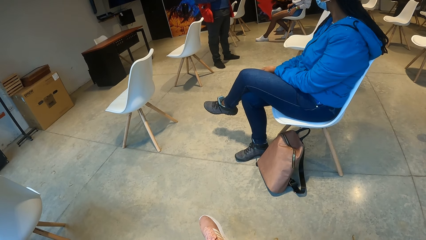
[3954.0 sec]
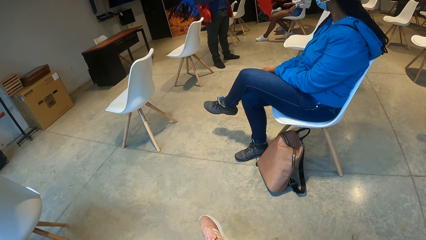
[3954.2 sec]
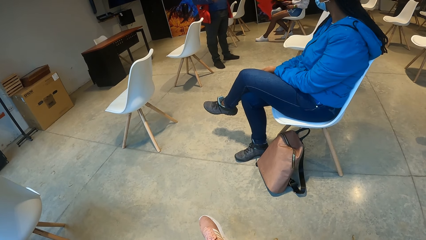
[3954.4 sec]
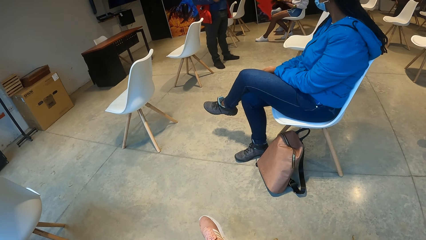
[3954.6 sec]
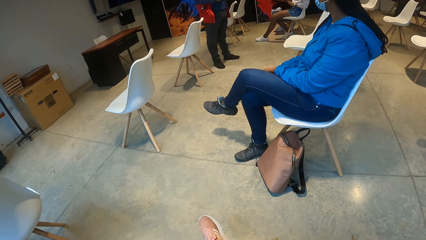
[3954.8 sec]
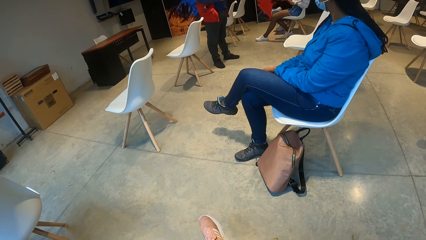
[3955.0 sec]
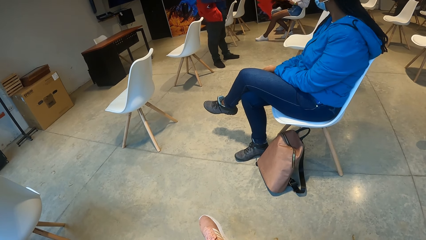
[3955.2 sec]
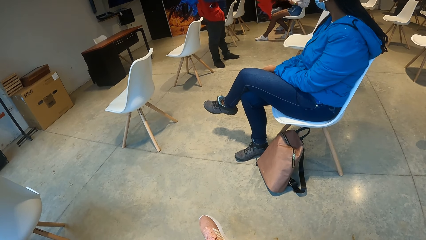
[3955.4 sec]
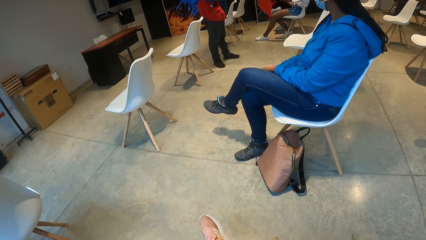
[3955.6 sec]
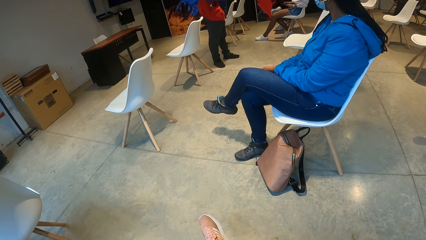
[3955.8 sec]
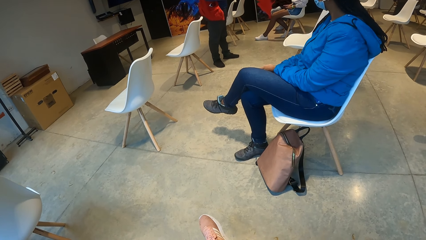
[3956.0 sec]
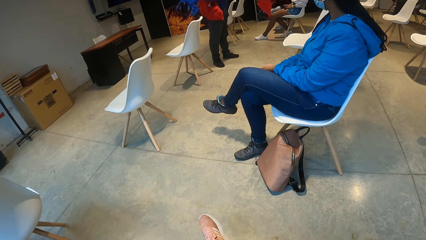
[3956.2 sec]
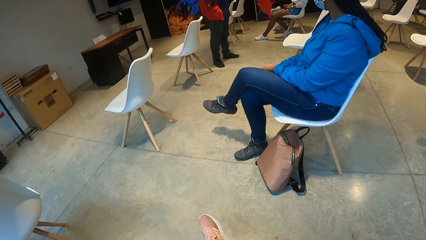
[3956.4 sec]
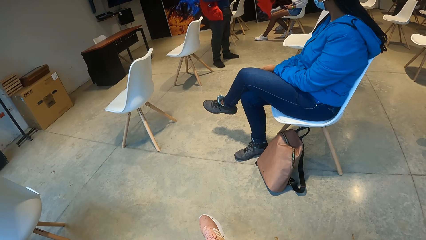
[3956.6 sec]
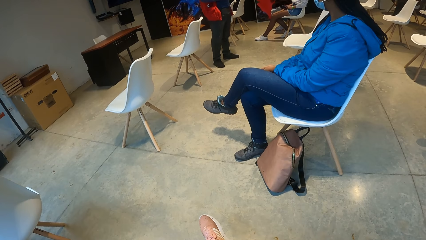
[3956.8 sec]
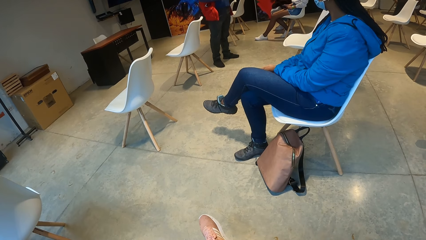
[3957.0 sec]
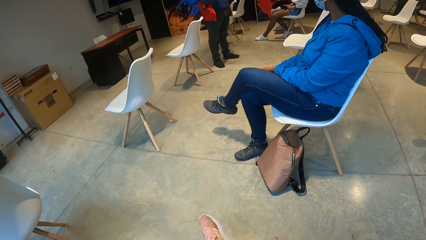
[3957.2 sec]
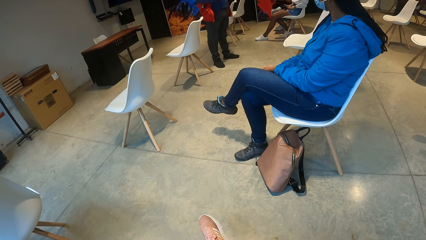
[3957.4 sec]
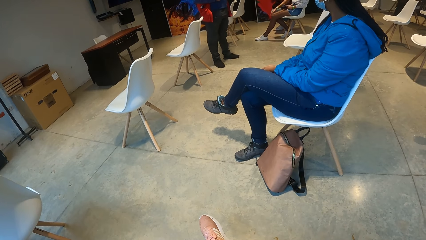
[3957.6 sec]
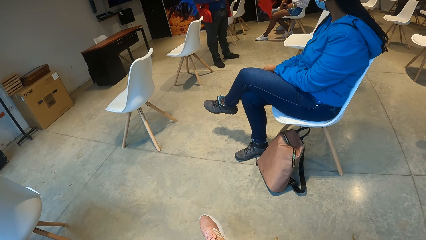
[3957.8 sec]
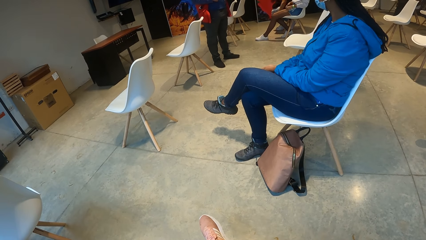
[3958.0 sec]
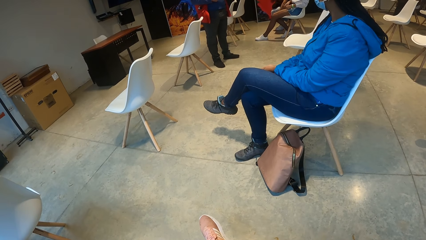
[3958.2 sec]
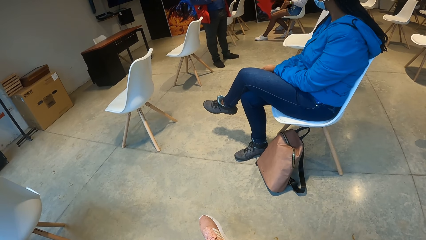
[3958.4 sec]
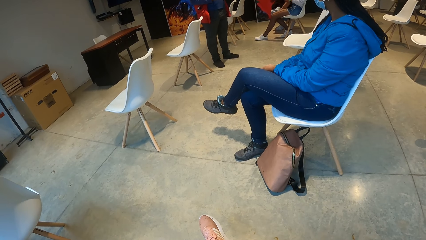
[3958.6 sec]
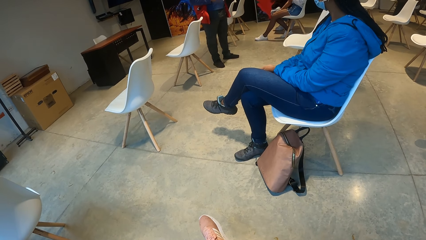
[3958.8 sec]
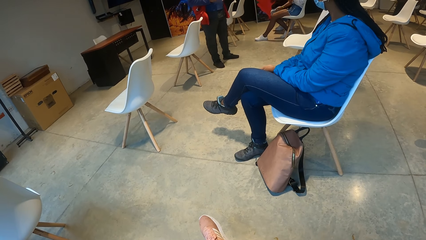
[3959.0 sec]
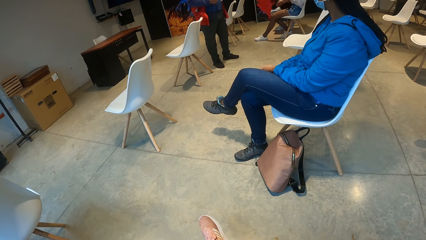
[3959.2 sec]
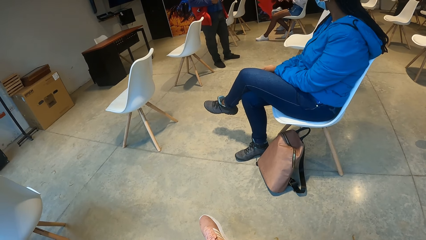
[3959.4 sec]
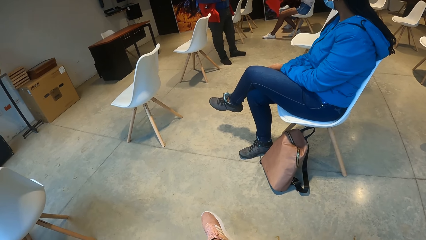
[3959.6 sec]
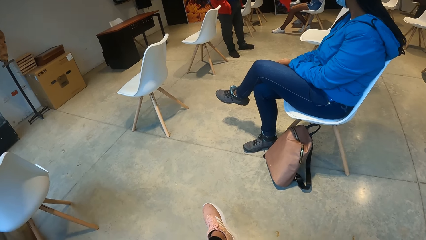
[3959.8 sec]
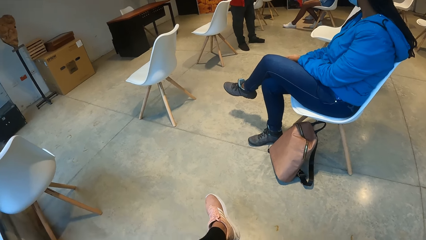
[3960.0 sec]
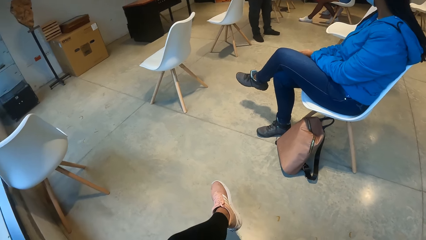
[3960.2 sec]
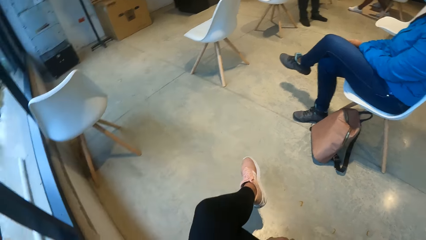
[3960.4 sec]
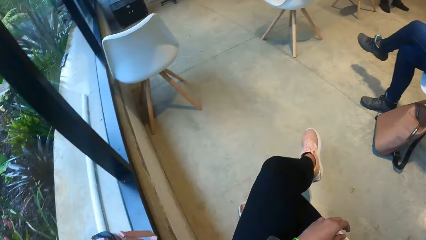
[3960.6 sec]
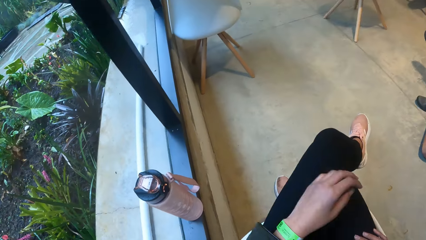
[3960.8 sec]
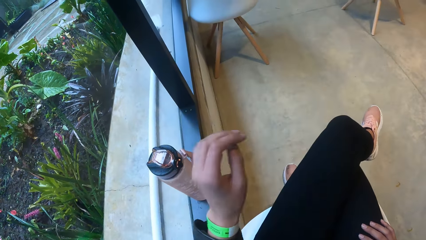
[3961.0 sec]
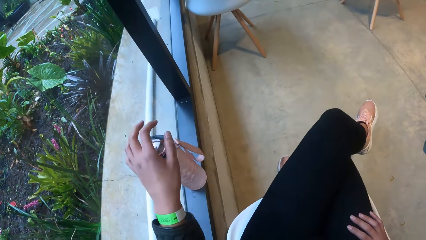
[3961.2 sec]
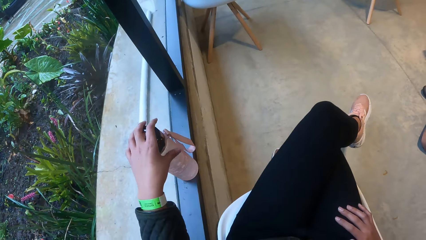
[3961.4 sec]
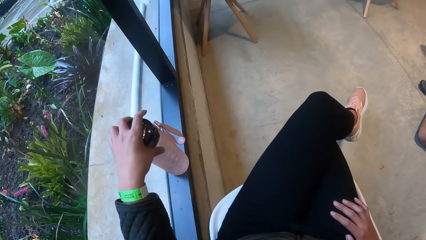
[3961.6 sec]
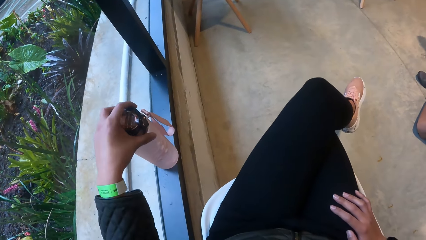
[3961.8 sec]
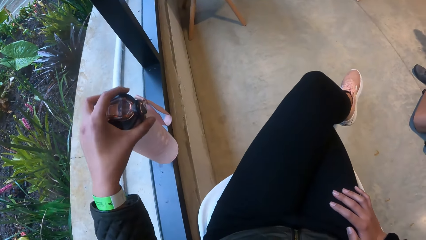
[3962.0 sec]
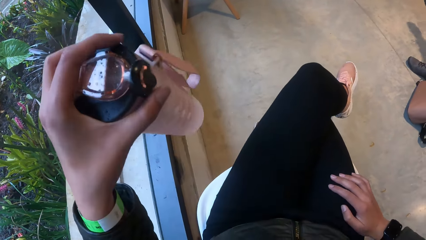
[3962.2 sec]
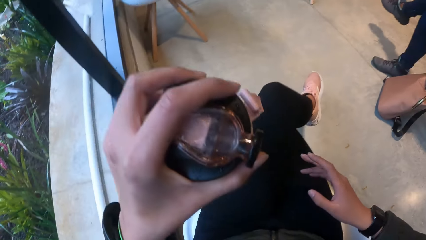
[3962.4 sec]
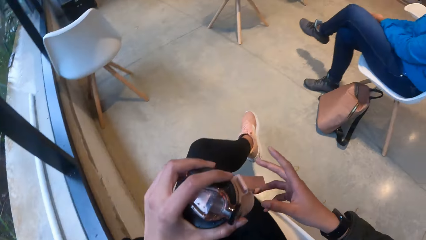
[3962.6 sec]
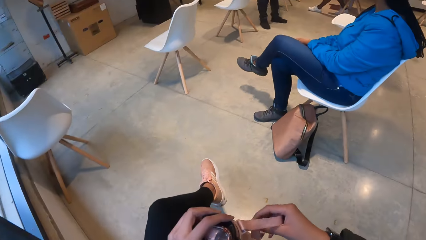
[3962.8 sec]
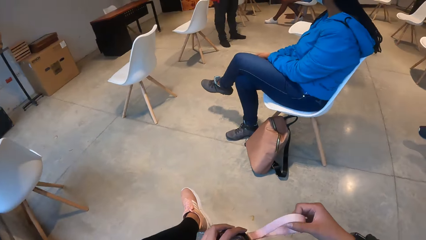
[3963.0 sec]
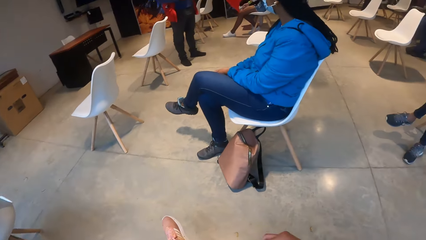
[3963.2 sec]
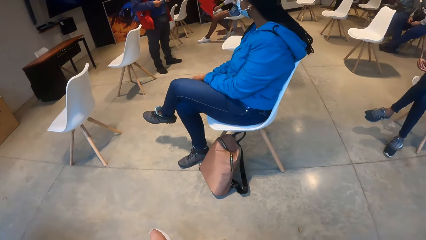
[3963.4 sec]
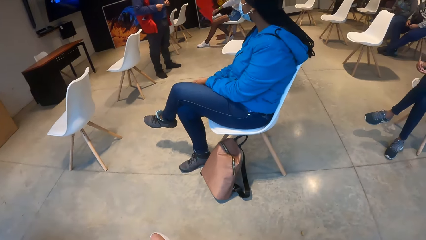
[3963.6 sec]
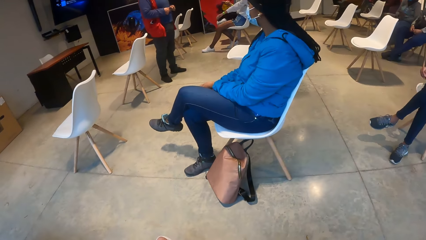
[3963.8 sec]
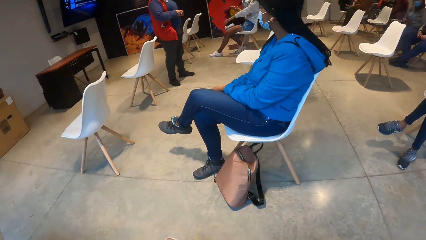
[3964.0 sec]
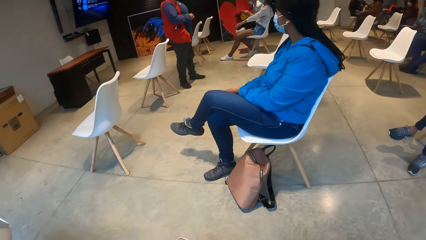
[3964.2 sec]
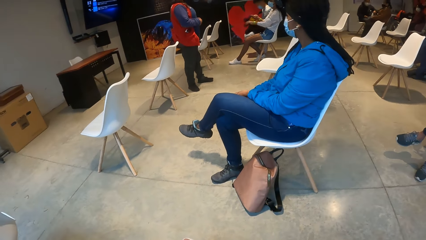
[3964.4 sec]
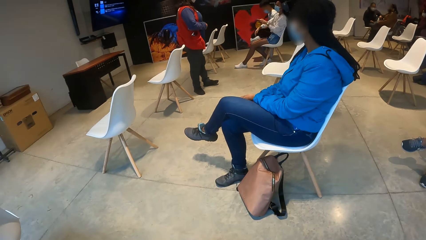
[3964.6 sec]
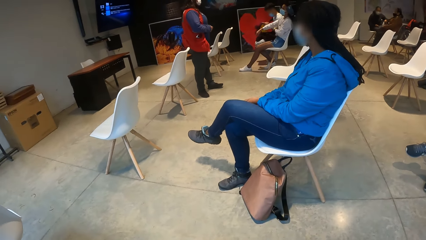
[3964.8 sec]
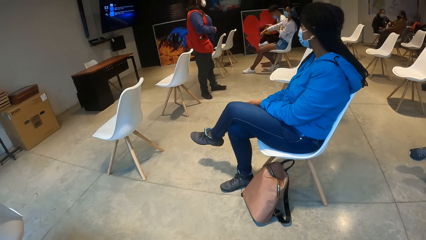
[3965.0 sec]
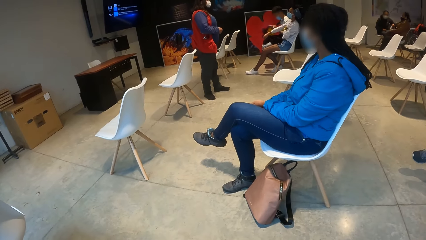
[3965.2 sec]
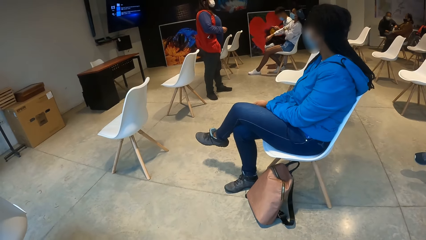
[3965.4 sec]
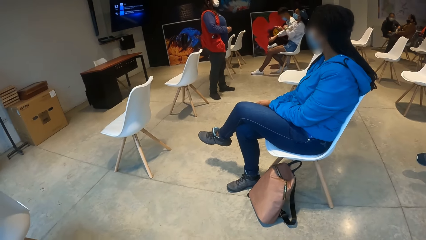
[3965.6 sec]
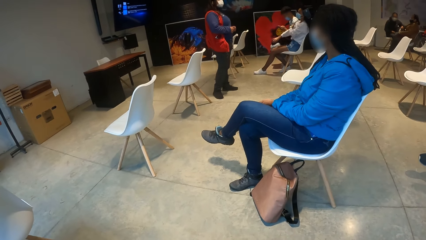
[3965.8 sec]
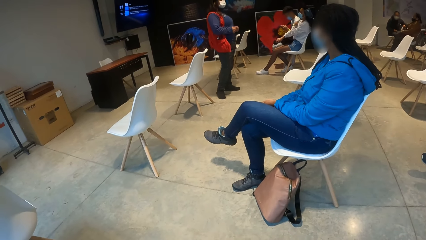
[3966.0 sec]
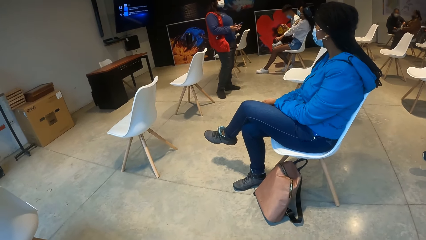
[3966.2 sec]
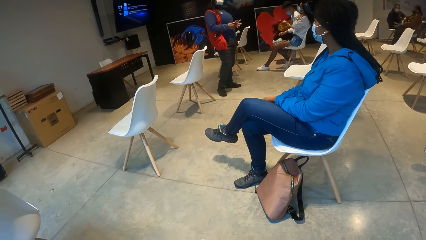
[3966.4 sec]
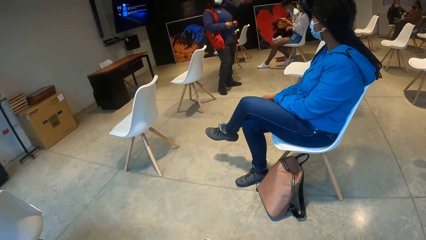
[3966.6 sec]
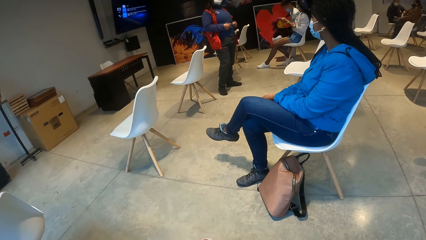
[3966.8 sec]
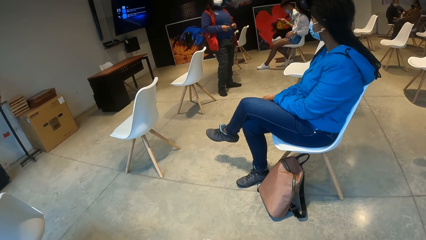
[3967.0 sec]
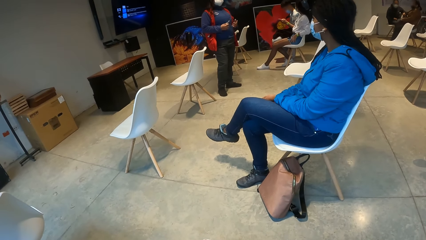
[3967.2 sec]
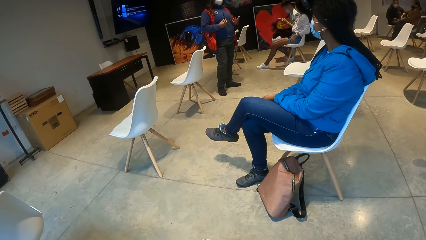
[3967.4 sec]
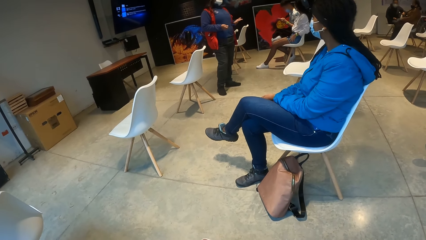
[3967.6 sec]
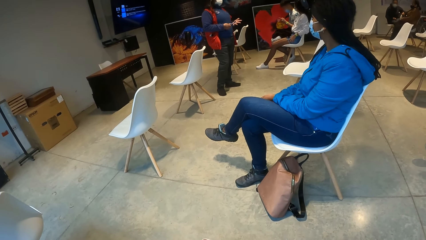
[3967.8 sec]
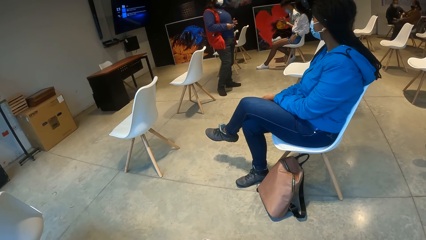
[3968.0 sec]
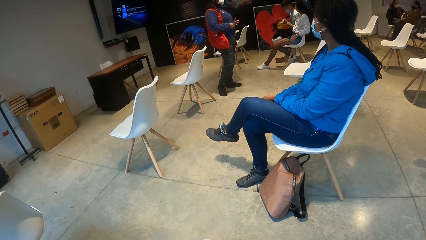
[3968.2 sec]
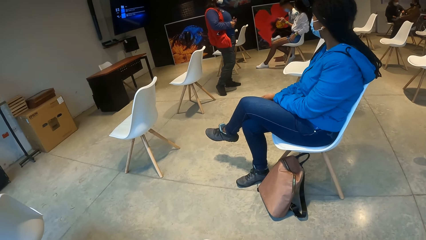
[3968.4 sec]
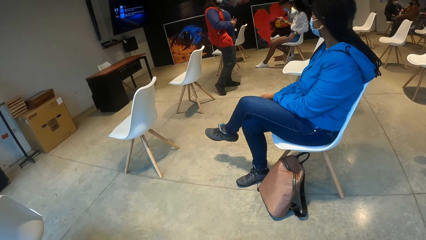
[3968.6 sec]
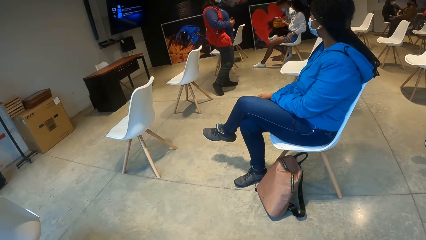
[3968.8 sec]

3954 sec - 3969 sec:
A lady uses a mobile phone. The camera wearer picks up a water bottle from a window sill with her left hand. She moves the water bottle to the right hand. She holds the bottle with both hands. She stares at another lady.
